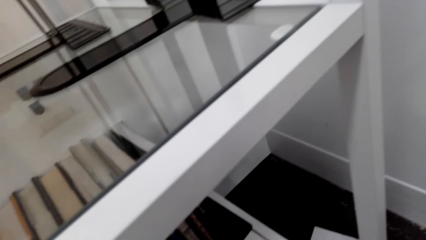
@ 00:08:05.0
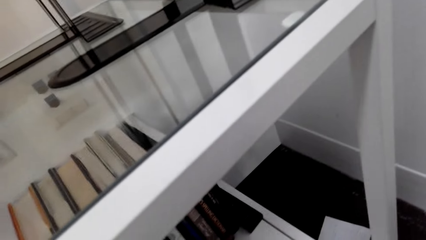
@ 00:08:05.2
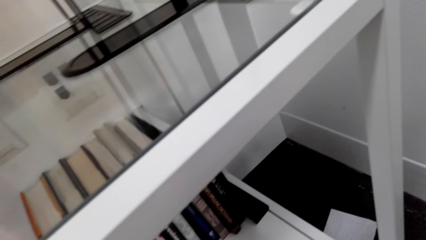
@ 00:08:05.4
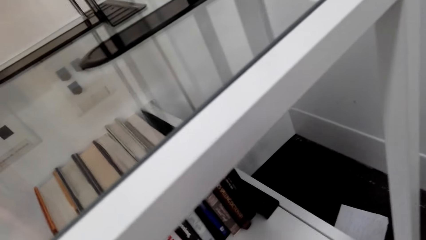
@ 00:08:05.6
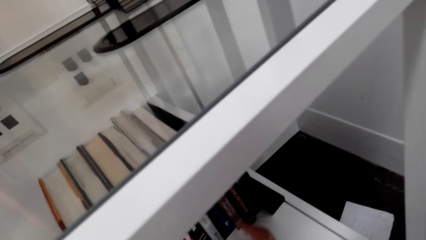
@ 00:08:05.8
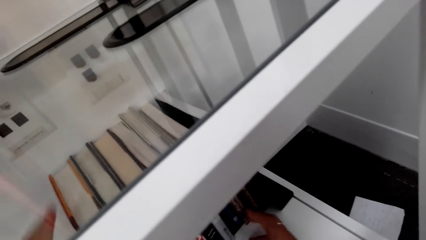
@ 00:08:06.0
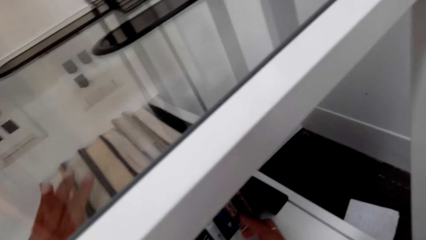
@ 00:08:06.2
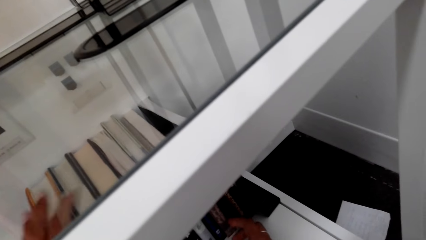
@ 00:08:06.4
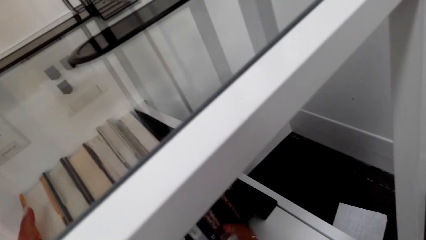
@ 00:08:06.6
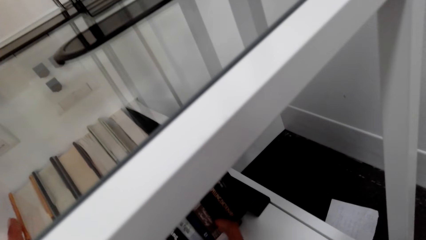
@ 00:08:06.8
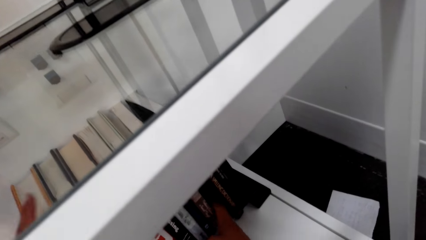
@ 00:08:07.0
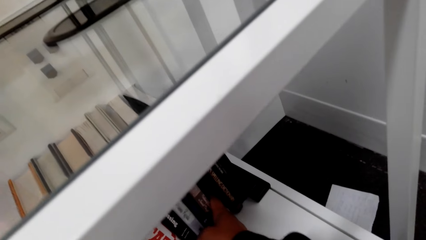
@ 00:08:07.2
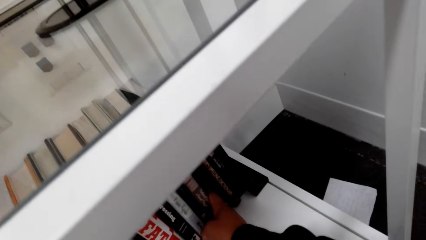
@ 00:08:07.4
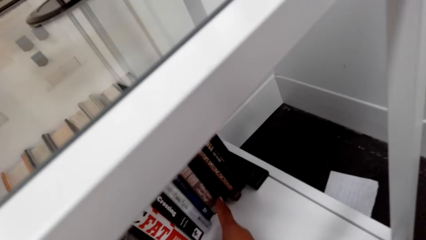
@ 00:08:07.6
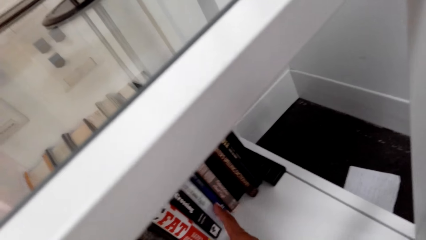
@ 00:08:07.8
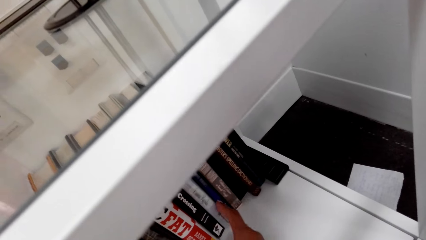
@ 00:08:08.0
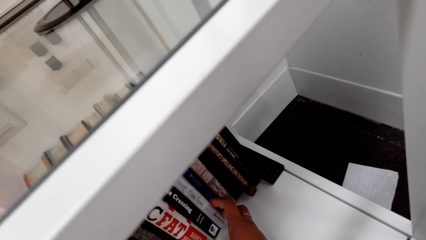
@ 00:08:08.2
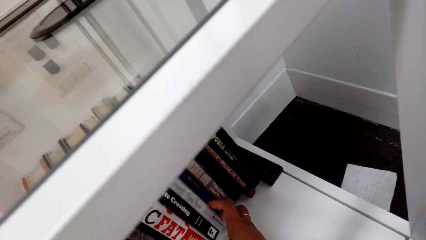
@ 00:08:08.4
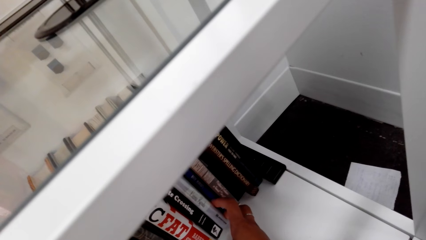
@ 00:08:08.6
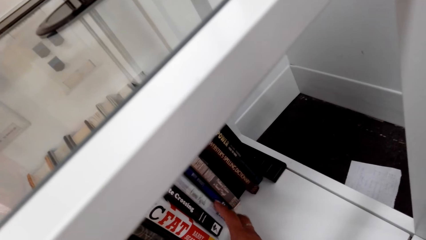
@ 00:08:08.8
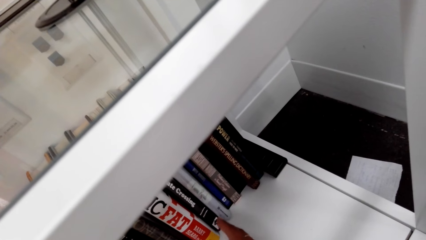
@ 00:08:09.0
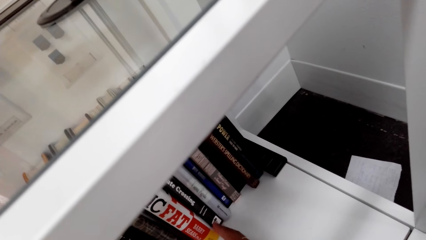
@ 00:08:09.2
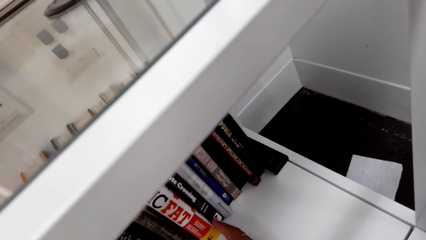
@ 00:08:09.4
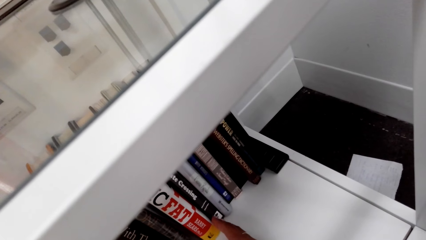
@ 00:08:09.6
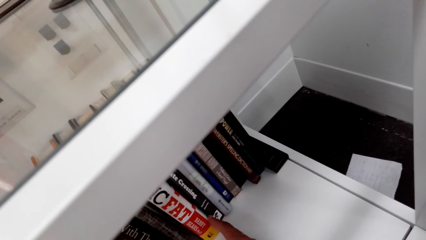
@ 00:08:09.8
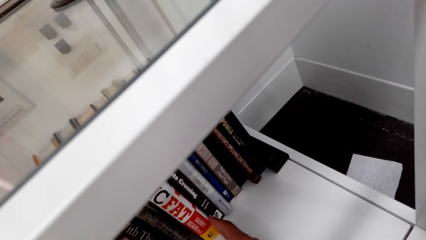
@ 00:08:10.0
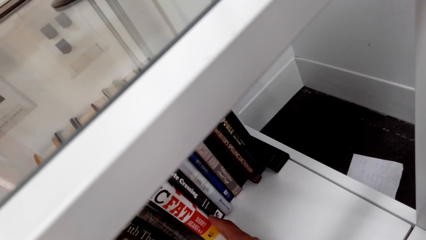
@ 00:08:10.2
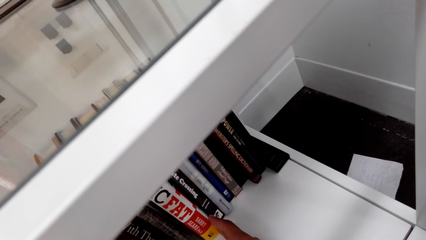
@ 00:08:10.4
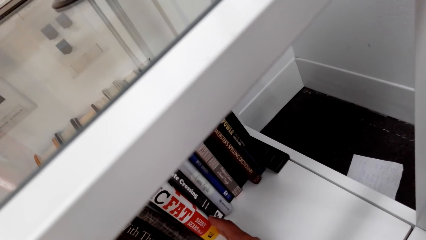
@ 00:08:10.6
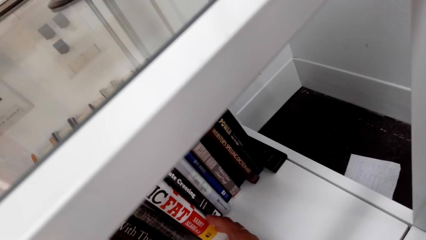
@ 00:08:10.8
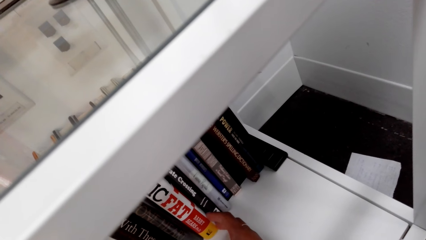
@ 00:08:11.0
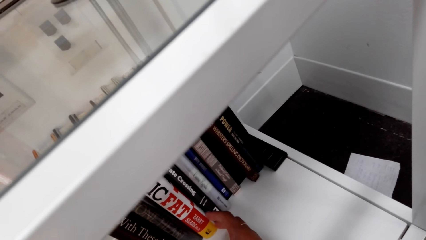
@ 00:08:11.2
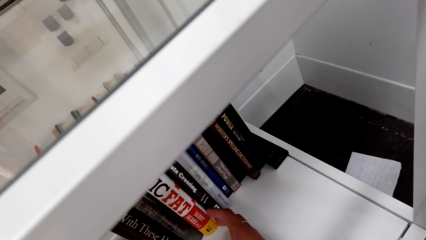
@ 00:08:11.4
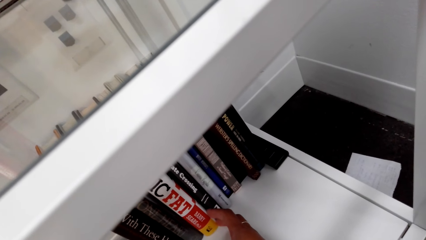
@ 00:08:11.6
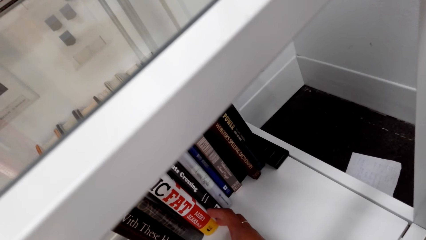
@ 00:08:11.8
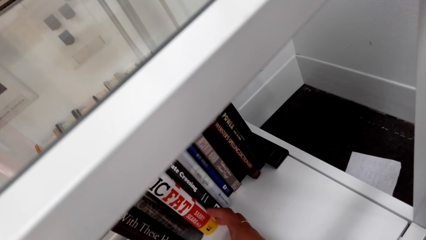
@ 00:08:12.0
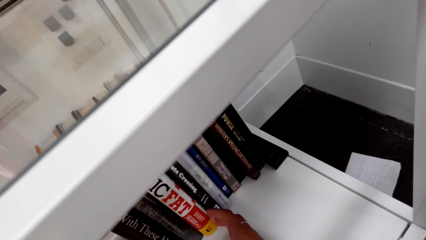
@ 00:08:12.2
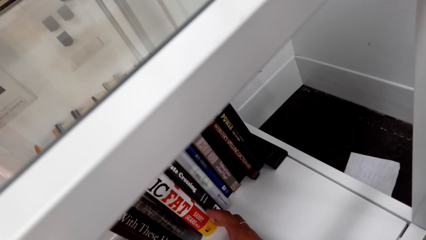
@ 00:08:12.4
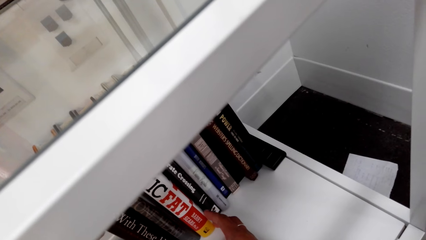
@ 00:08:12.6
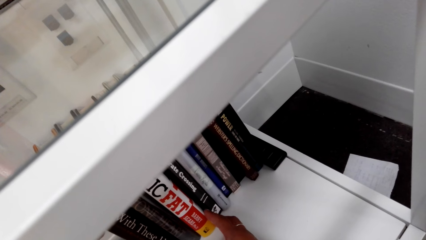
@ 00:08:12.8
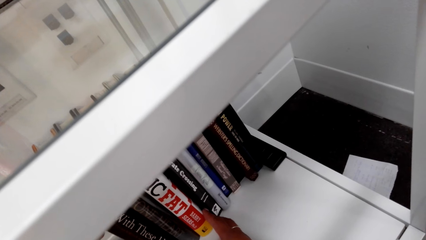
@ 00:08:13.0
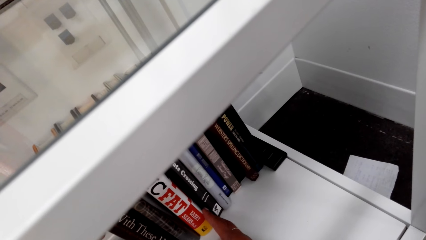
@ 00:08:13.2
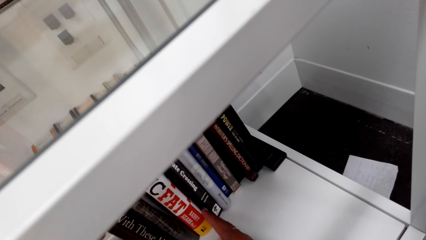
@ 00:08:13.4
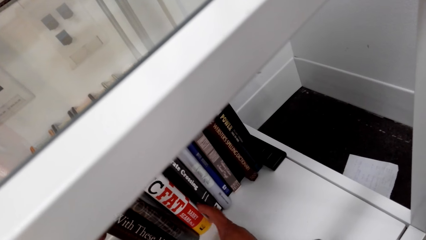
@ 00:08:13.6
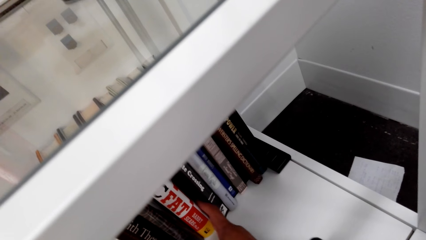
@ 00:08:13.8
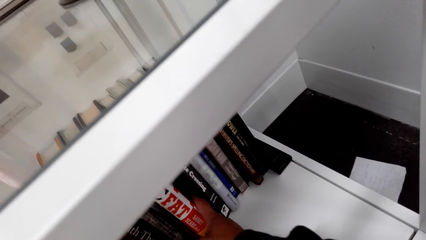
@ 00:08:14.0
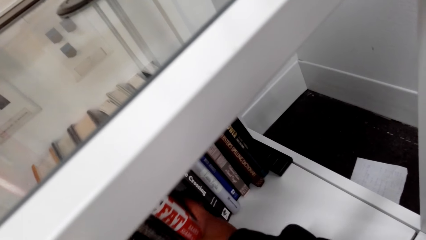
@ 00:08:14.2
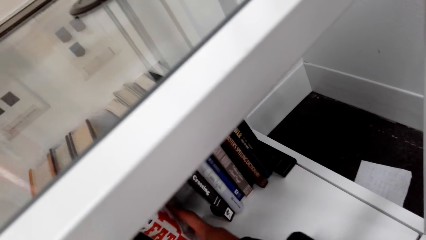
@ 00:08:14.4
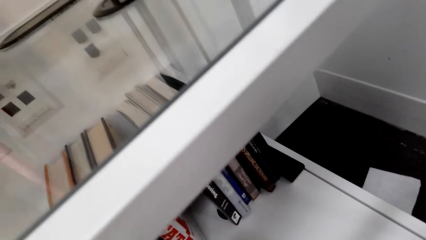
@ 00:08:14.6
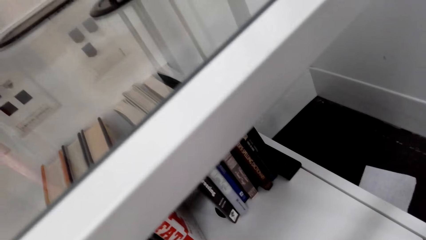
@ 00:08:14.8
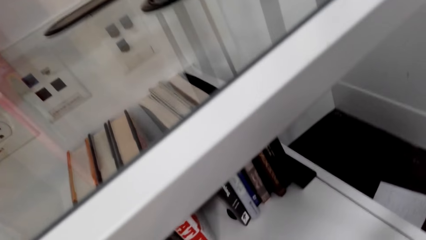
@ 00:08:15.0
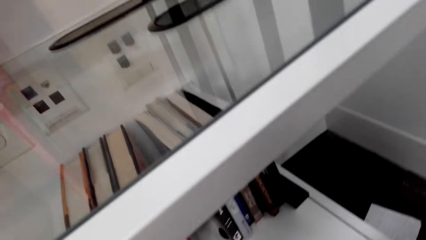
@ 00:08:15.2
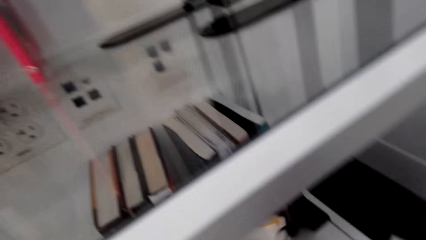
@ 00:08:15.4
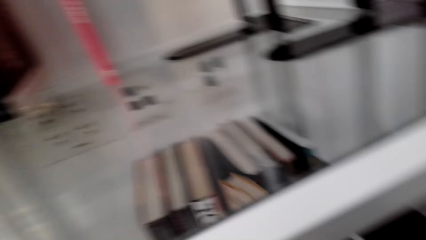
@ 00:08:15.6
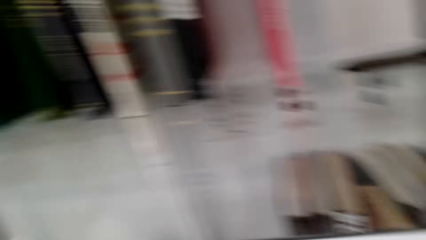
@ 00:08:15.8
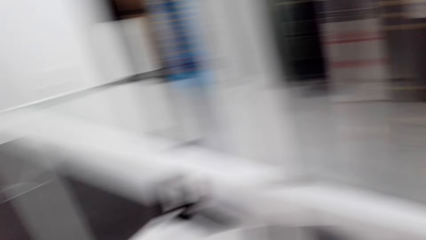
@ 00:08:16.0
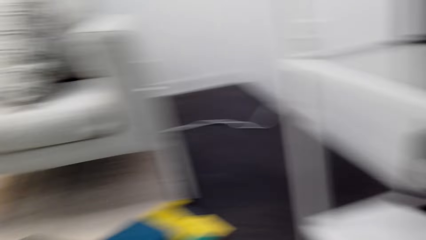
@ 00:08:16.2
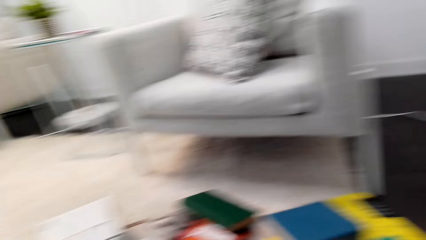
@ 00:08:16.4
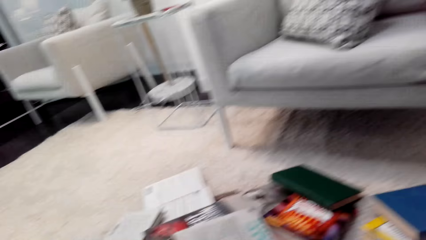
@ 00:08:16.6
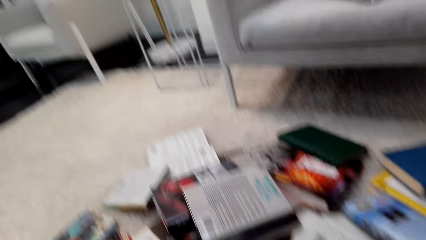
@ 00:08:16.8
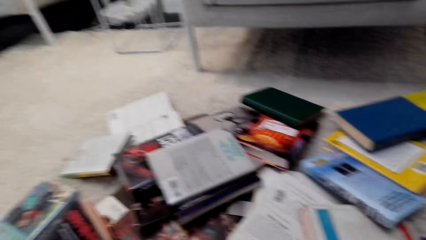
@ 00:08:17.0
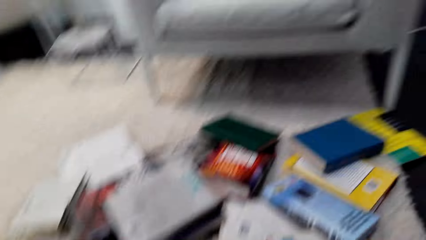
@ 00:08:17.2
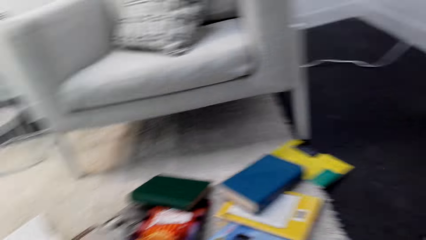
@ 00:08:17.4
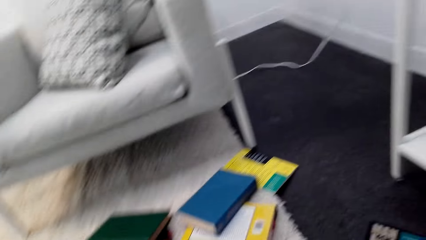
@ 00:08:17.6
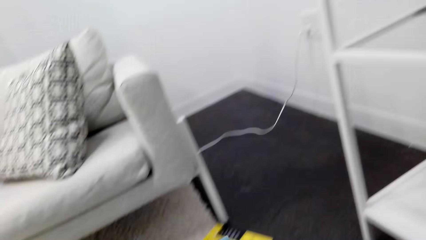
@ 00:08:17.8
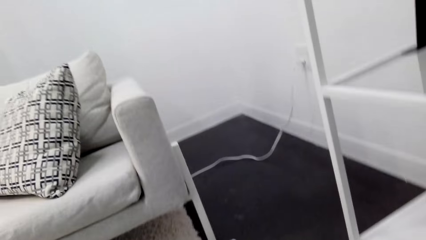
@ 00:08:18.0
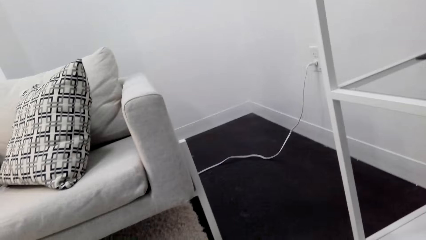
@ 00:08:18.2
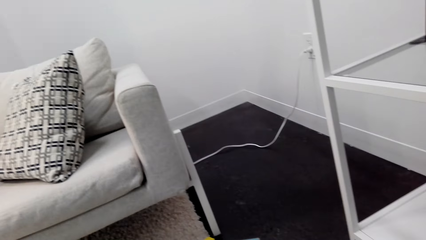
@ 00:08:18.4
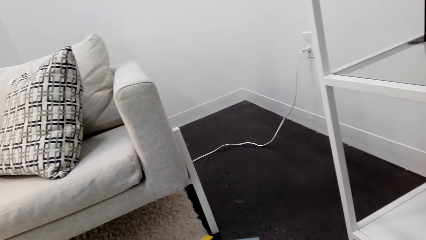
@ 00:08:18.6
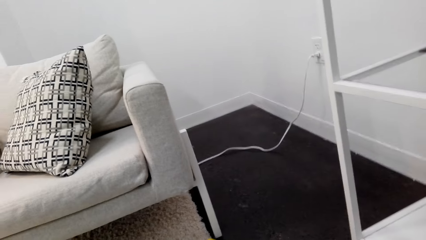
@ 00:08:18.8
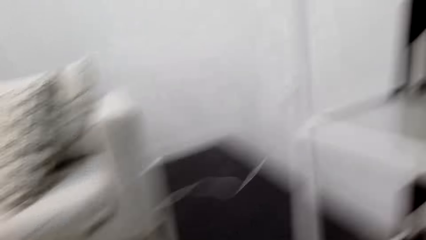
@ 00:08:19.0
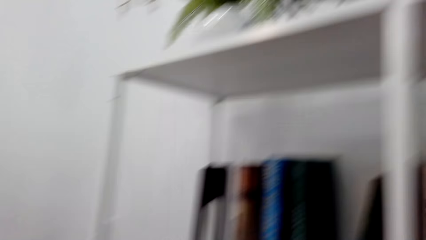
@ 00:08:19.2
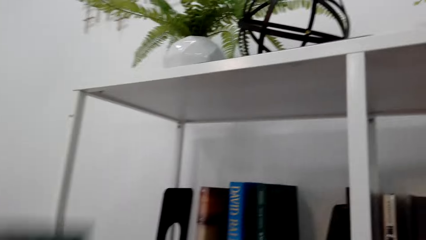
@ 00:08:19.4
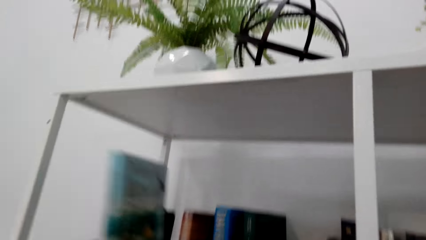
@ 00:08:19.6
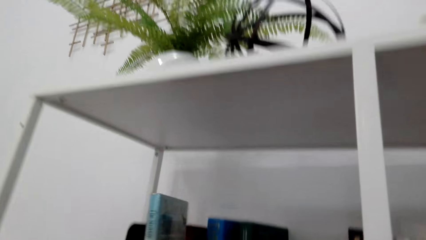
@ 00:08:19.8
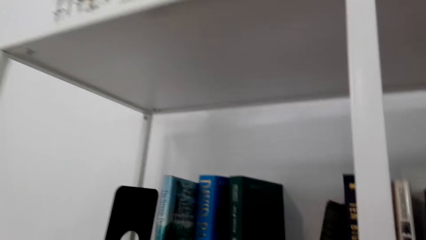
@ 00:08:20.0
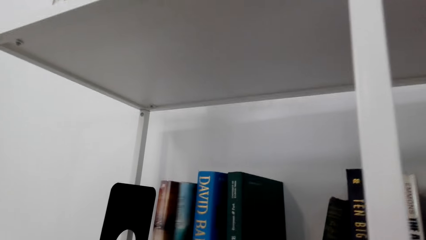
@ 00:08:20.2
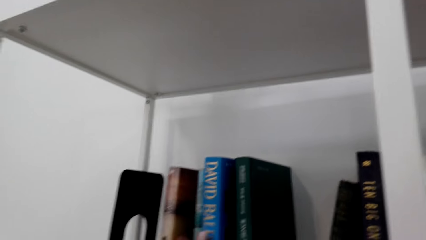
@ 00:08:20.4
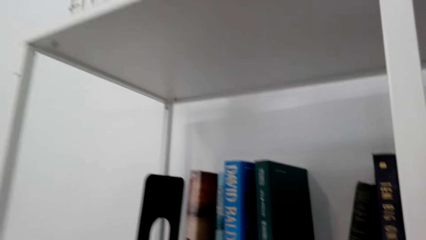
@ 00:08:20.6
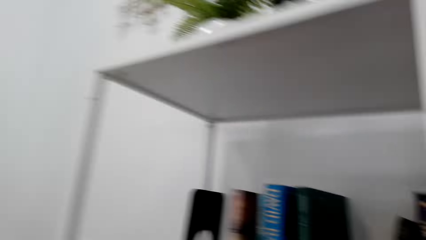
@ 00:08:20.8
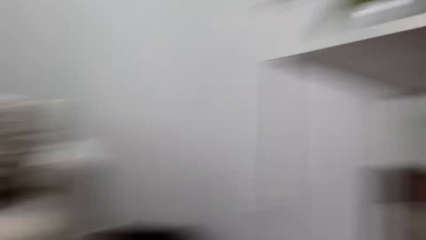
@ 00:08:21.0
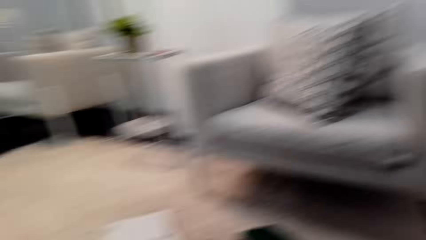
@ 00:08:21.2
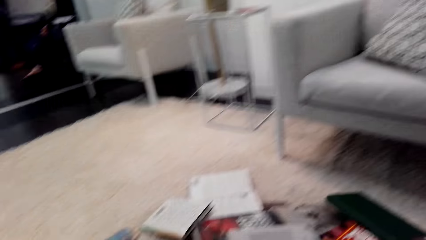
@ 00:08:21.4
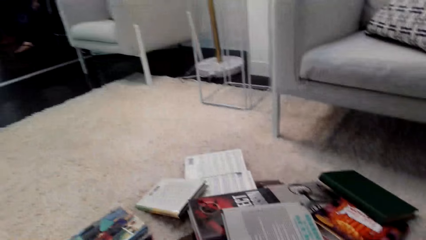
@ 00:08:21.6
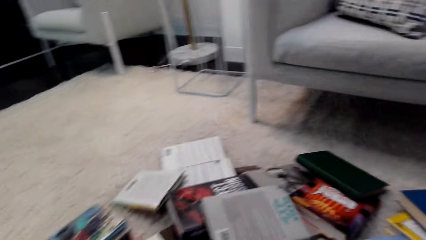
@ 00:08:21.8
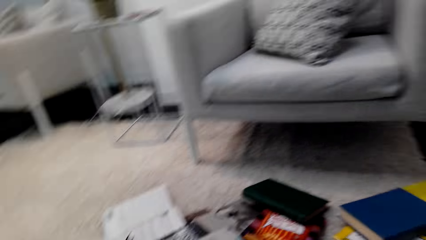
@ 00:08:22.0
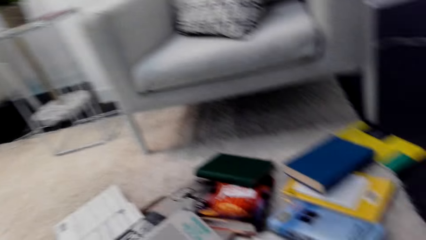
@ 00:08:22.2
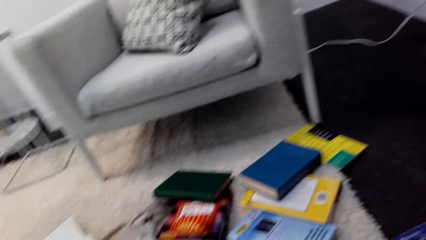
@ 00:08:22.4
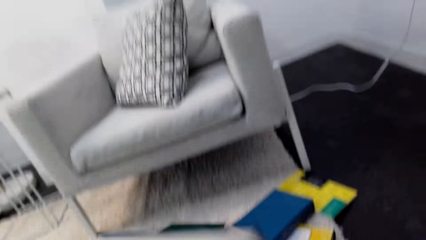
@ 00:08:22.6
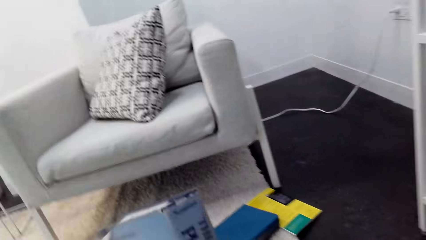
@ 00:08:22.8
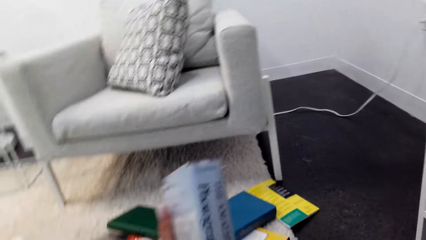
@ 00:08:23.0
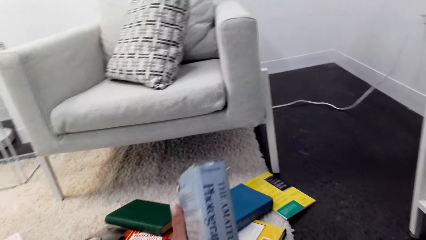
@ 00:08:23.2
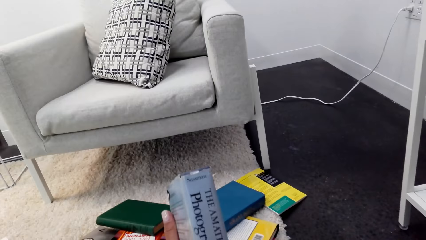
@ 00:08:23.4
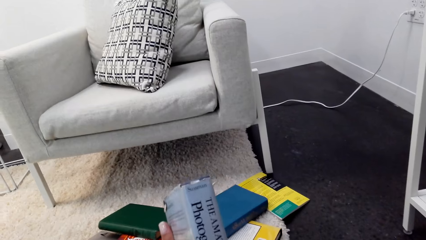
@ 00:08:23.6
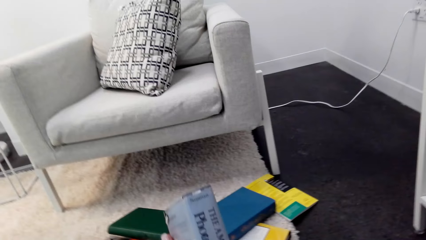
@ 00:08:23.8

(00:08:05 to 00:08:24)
The camera wearer puts the book on the shelf. They adjust the books. They place the book on the shelf. They do so again. They turn around. They pick the book from the floor. They hold the book.
